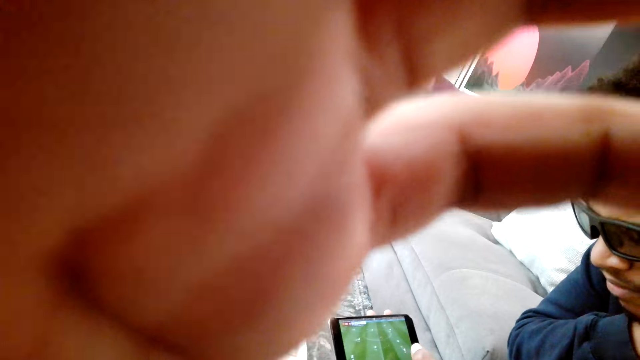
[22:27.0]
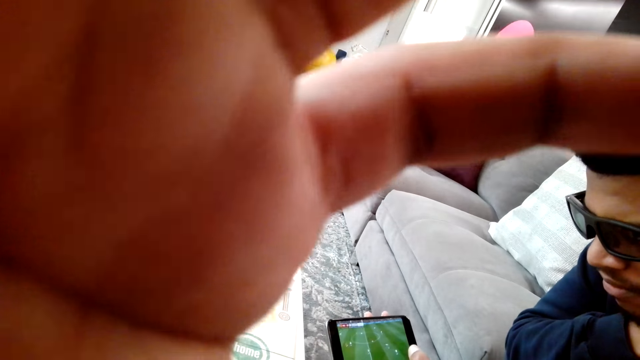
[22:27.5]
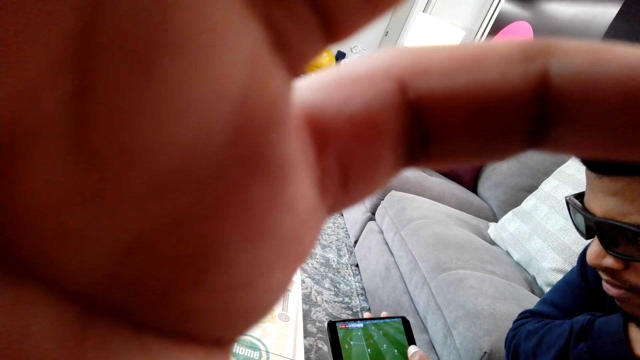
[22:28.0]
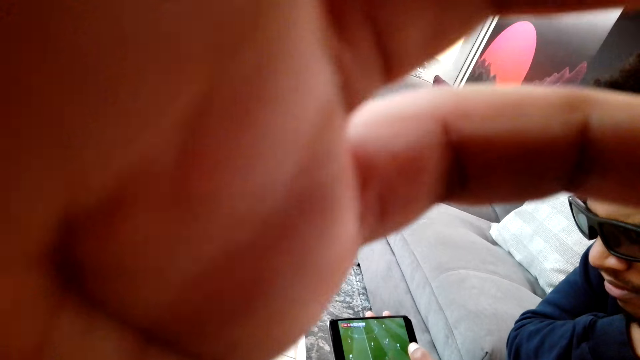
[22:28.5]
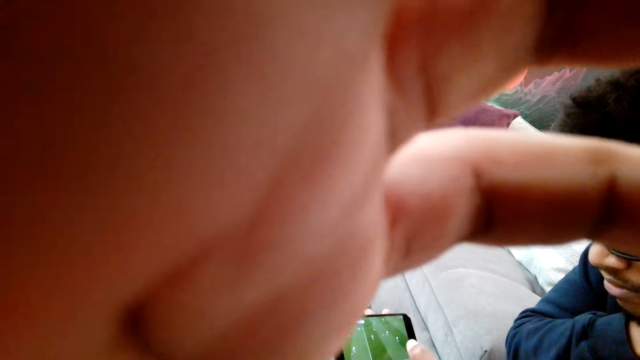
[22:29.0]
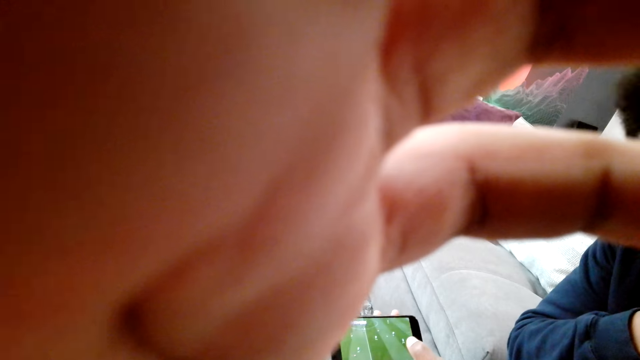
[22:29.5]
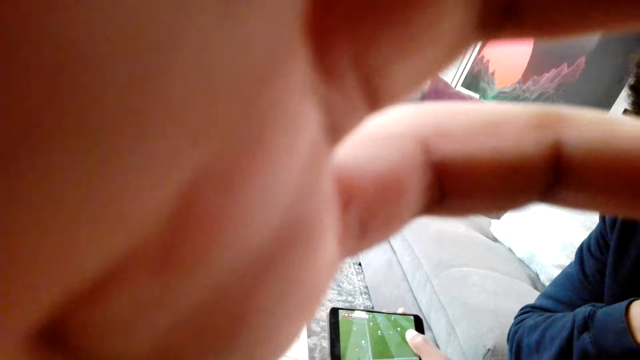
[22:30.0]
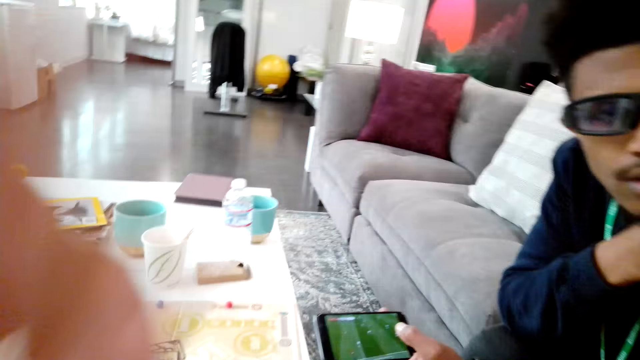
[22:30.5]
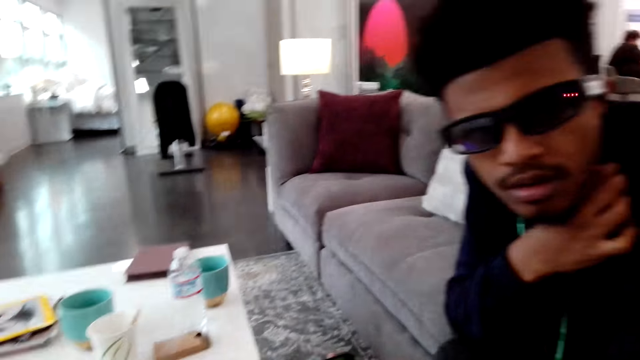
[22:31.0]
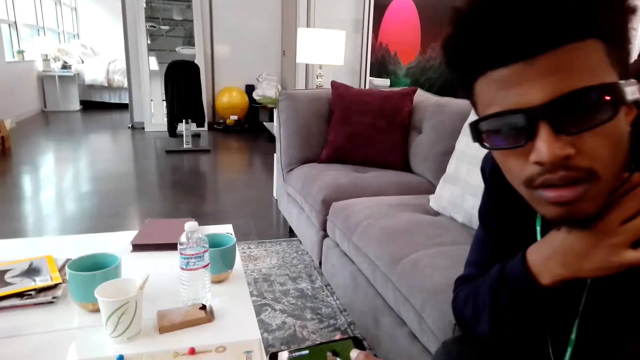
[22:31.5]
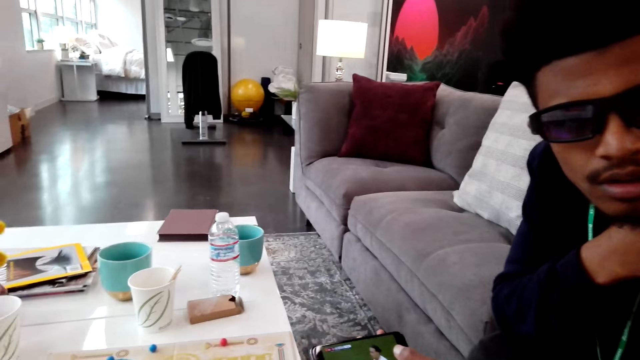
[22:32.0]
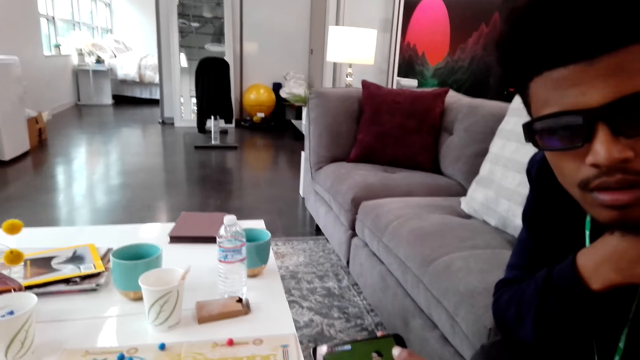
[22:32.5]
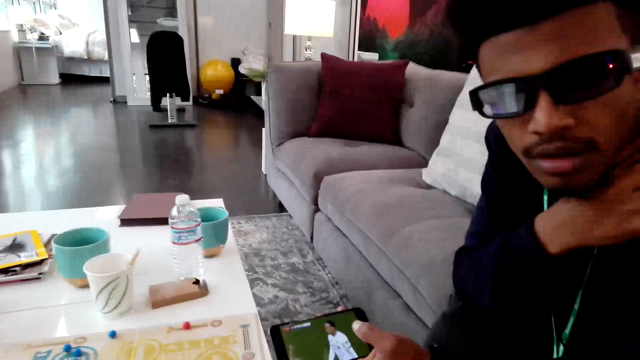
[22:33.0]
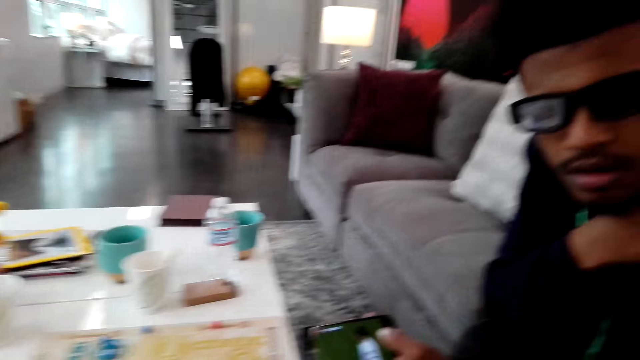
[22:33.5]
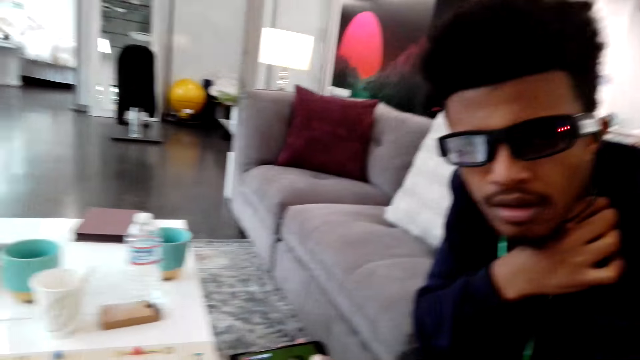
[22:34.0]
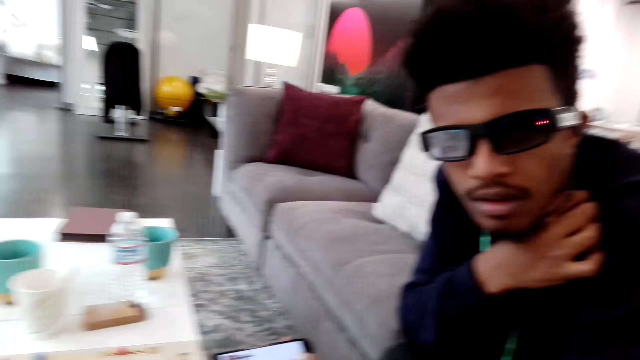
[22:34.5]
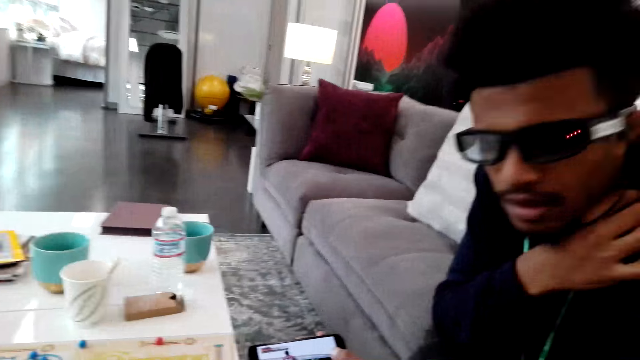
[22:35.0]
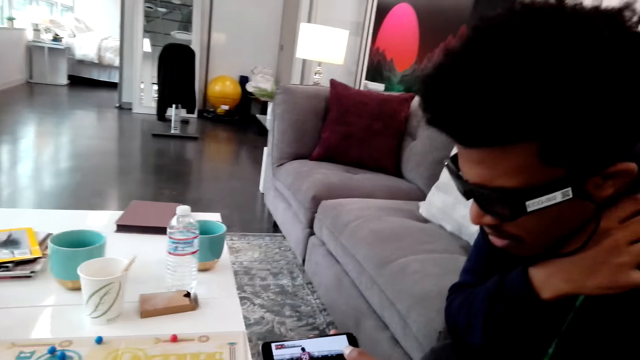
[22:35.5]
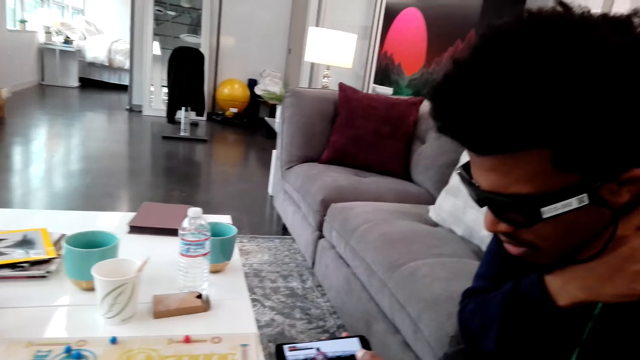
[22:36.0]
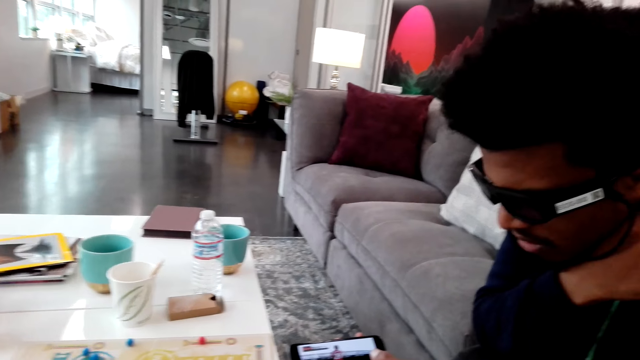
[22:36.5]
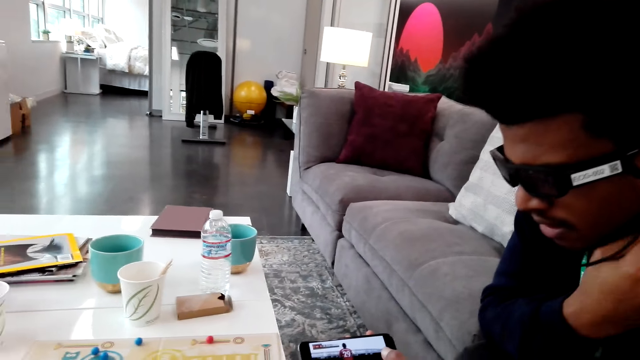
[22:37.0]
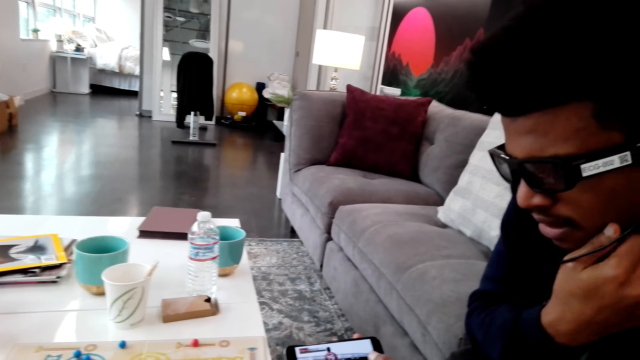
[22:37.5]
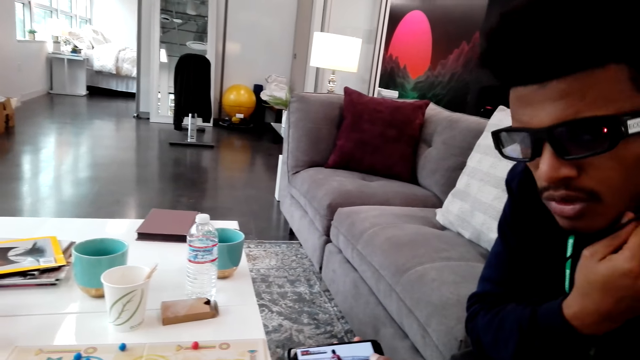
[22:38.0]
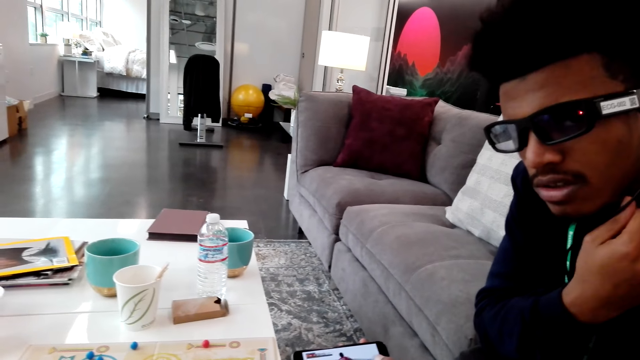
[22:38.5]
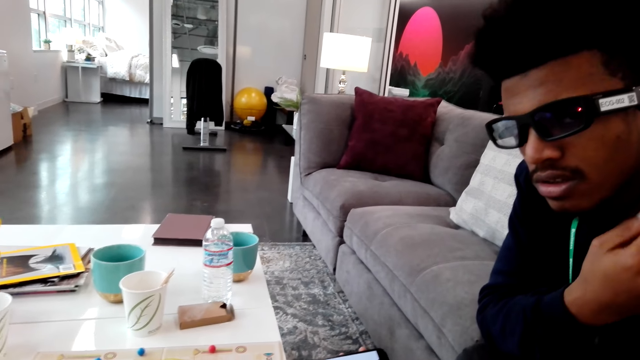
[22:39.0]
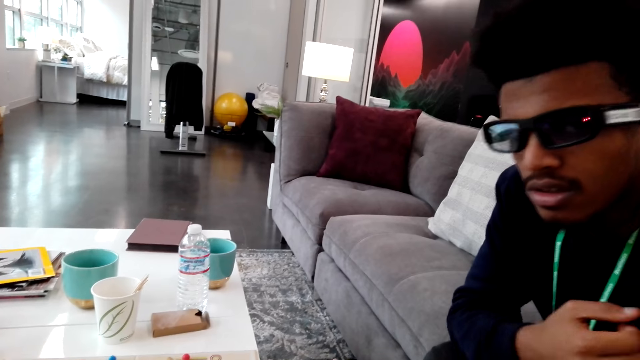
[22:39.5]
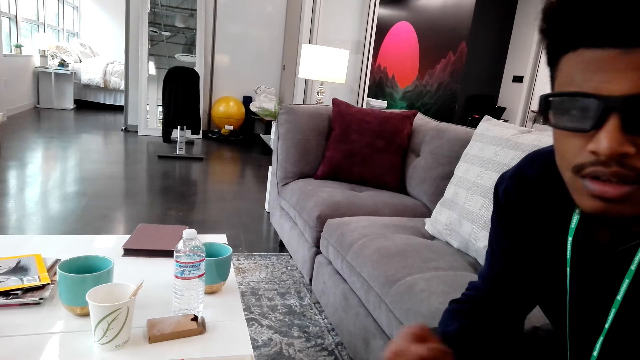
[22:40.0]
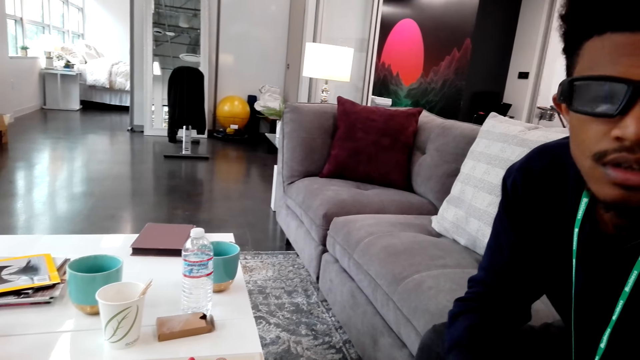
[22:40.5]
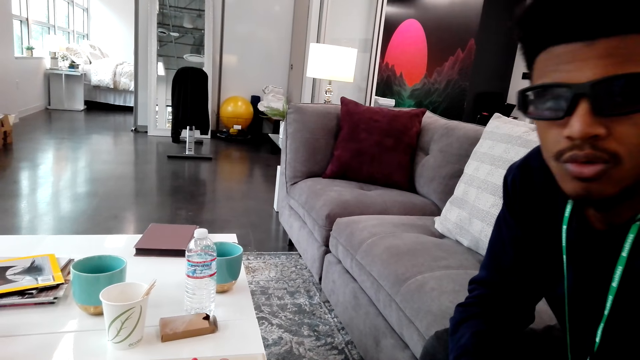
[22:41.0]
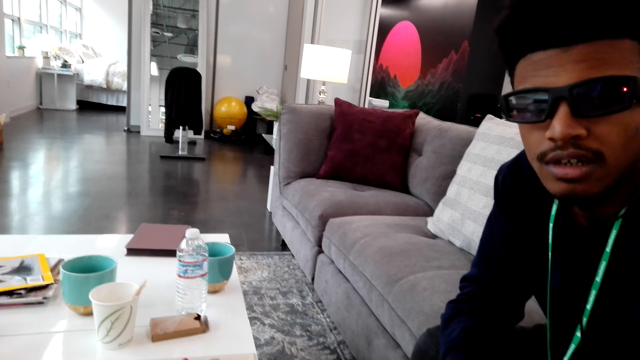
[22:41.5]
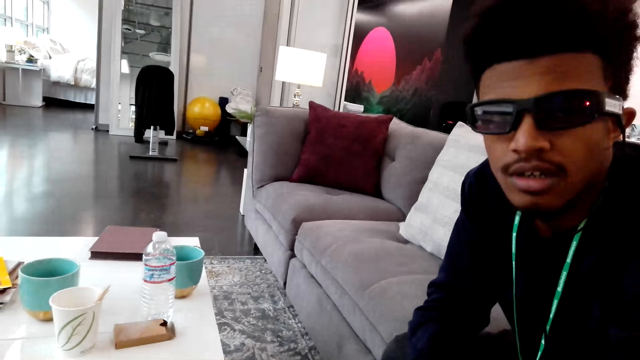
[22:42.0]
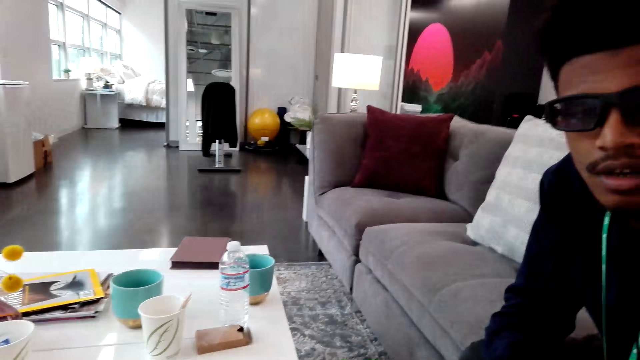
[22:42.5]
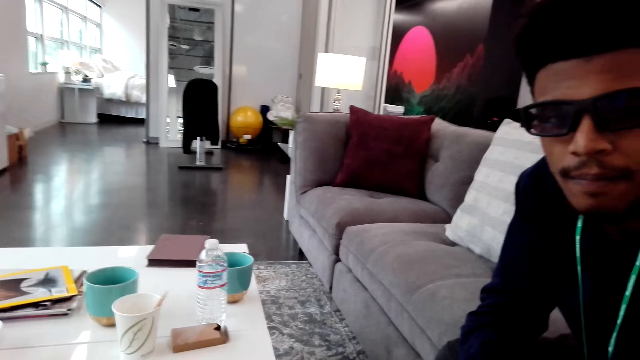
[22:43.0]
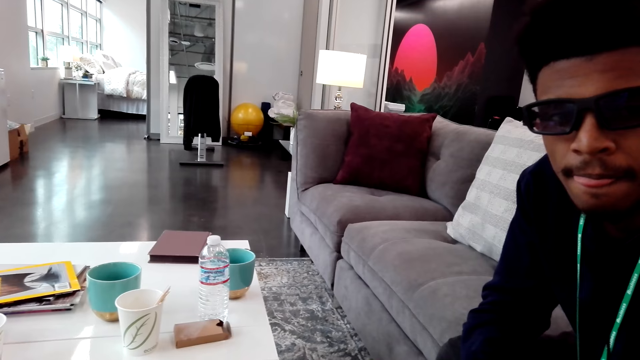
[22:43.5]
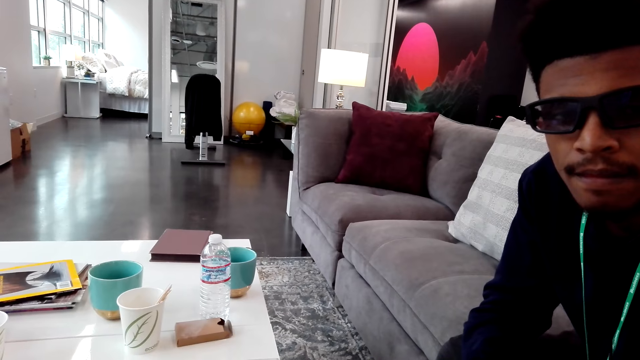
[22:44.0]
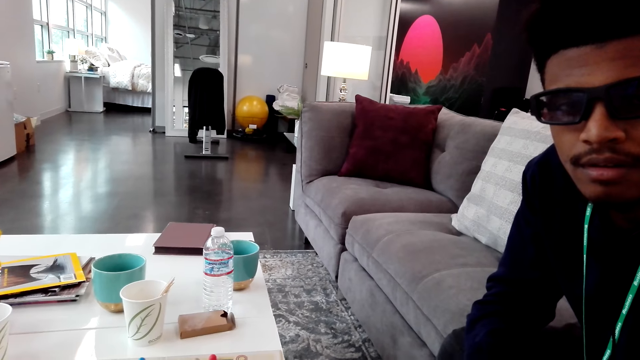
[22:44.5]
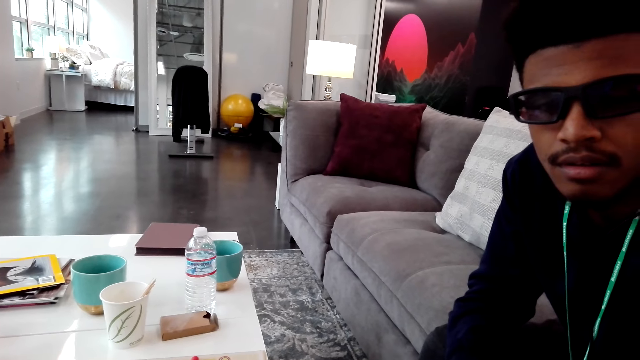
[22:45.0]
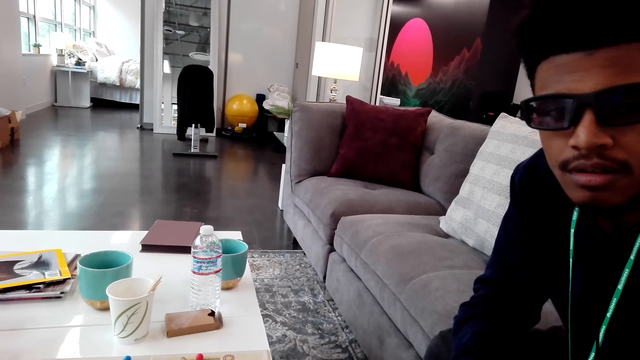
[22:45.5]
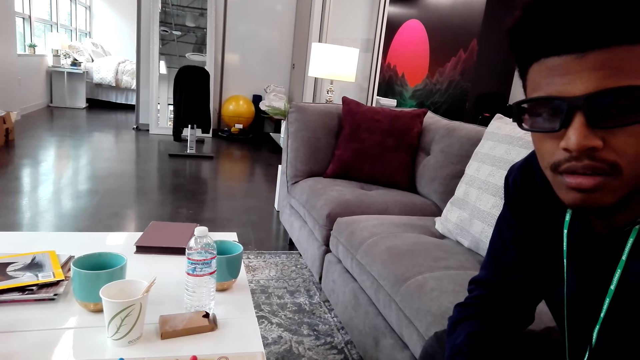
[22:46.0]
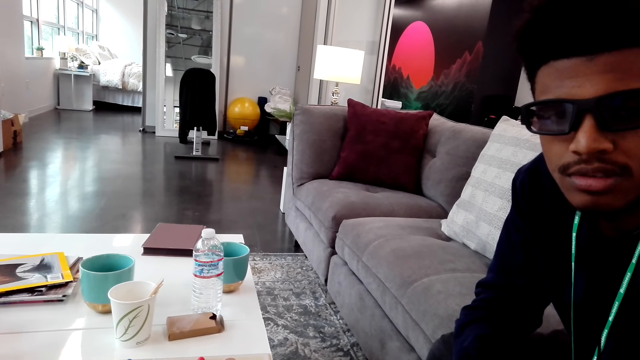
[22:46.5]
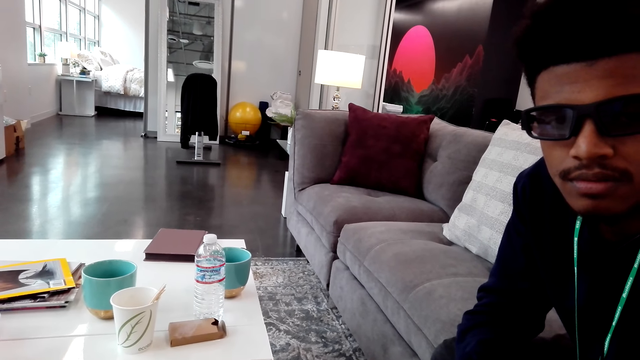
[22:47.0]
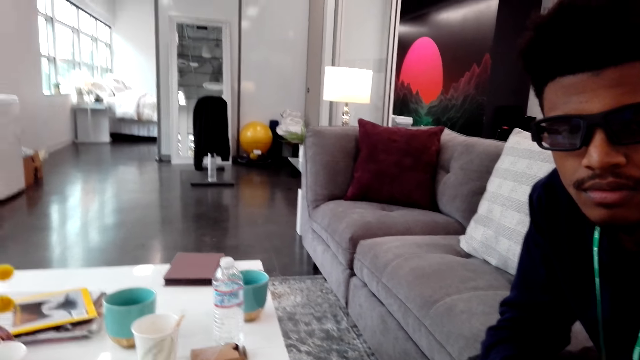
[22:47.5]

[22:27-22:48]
The camera wearer drops a hand. They look at a man. The man talks. The camera wearer looks at the man. They dialogue with the man.
